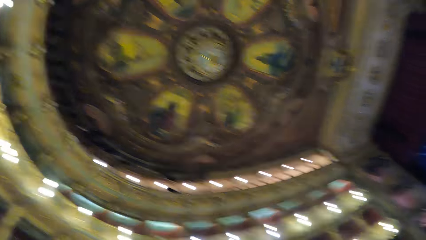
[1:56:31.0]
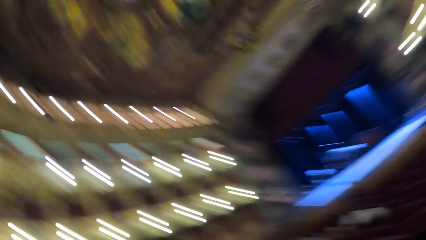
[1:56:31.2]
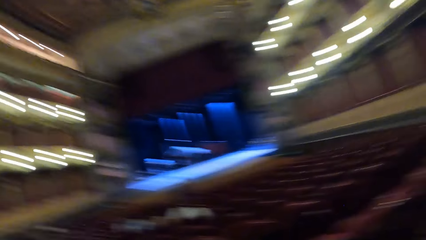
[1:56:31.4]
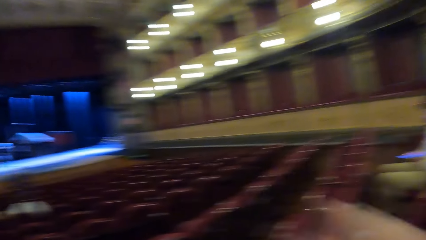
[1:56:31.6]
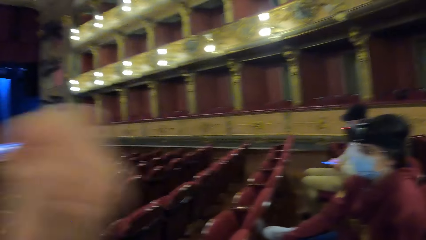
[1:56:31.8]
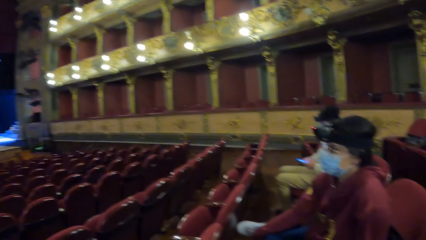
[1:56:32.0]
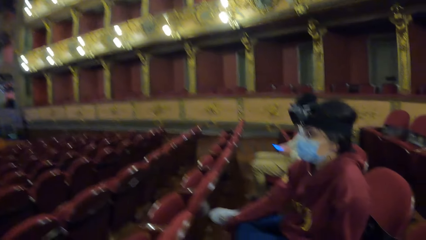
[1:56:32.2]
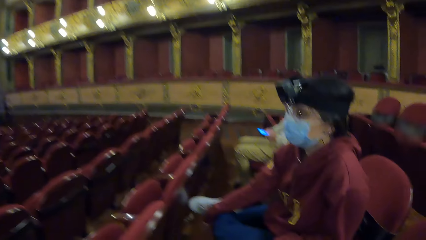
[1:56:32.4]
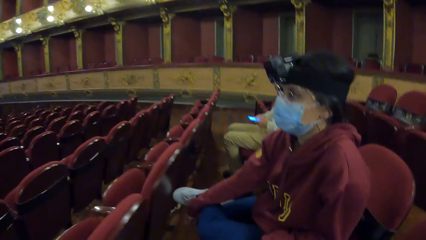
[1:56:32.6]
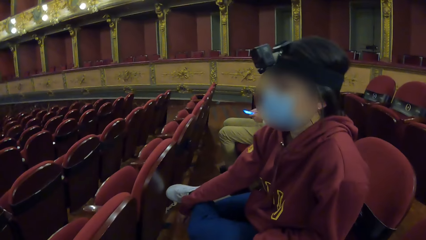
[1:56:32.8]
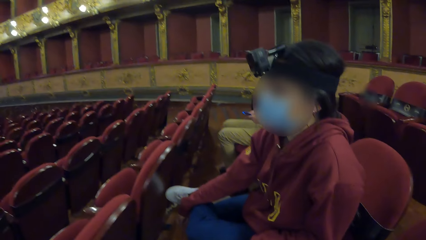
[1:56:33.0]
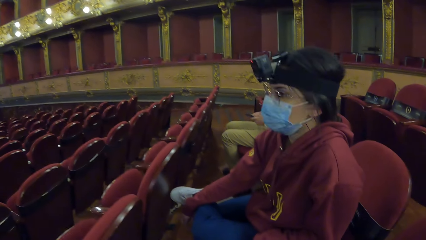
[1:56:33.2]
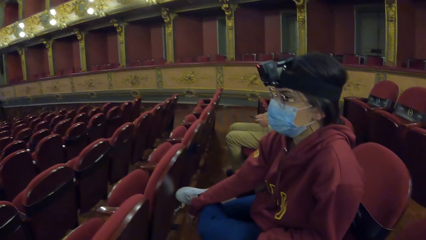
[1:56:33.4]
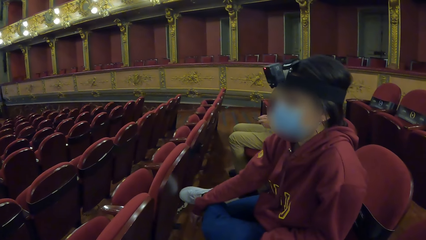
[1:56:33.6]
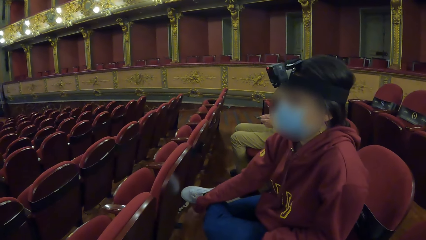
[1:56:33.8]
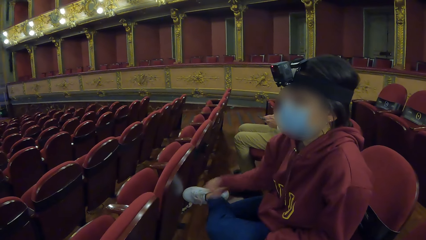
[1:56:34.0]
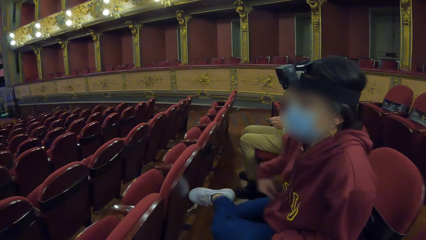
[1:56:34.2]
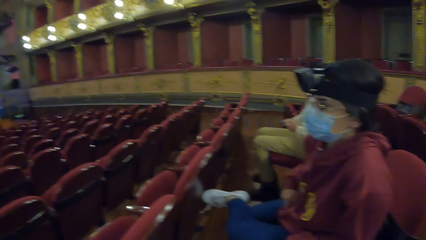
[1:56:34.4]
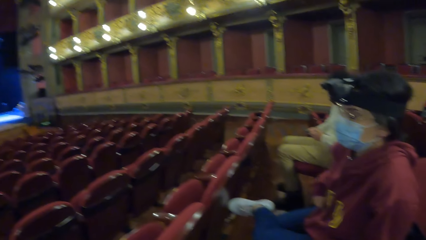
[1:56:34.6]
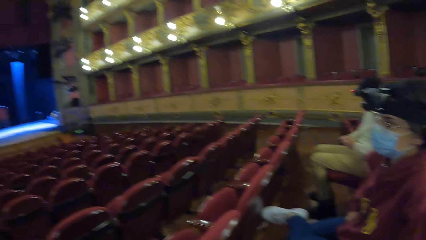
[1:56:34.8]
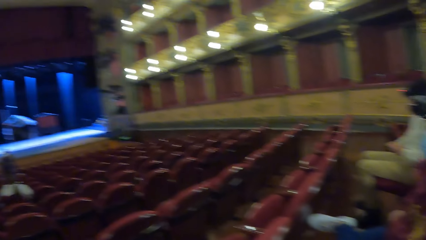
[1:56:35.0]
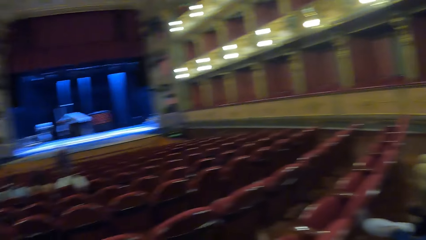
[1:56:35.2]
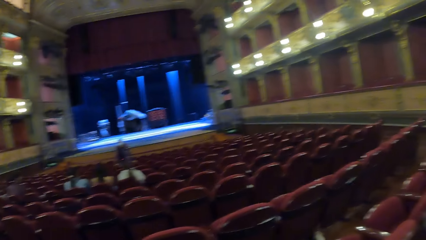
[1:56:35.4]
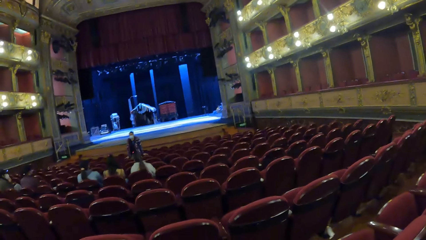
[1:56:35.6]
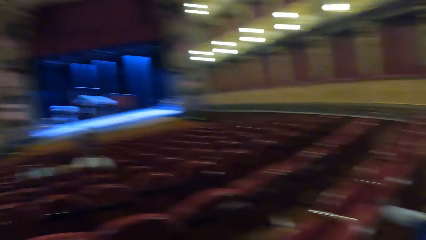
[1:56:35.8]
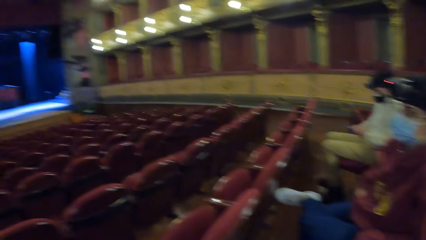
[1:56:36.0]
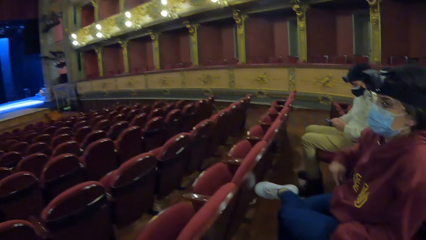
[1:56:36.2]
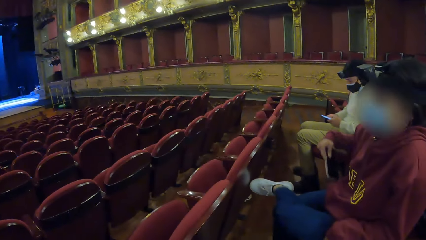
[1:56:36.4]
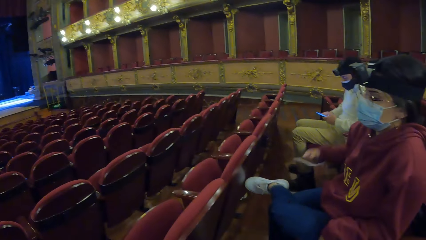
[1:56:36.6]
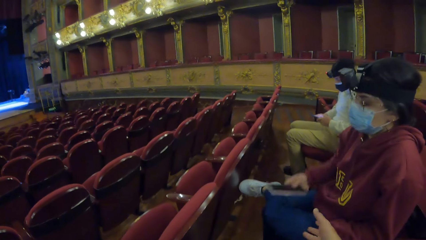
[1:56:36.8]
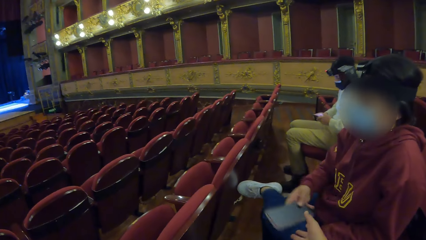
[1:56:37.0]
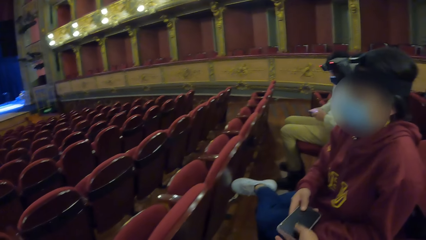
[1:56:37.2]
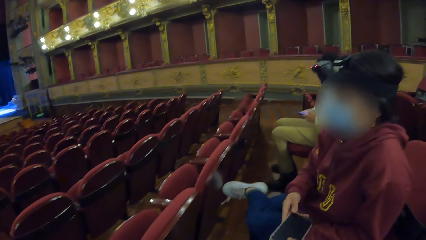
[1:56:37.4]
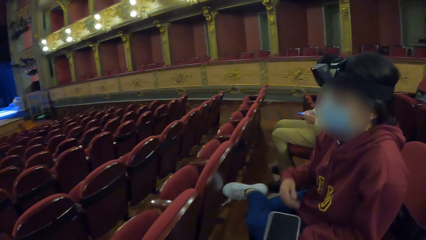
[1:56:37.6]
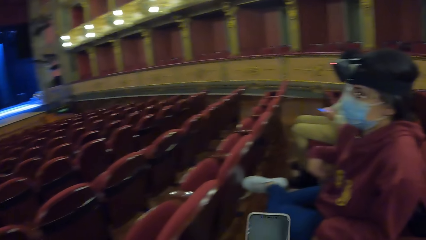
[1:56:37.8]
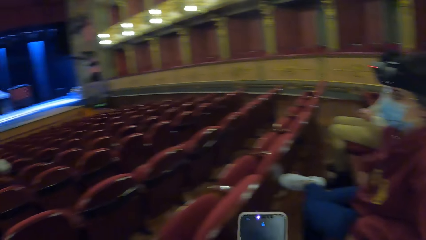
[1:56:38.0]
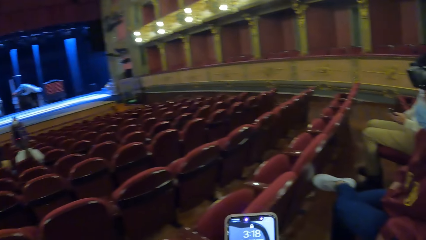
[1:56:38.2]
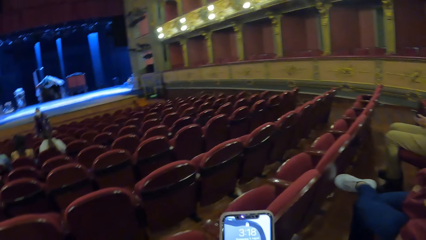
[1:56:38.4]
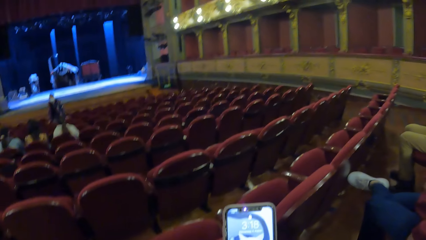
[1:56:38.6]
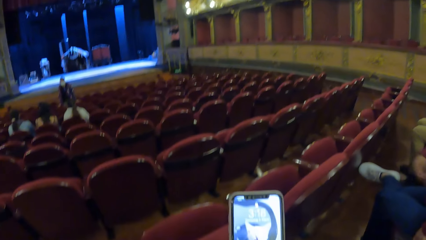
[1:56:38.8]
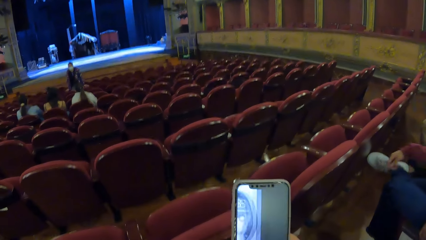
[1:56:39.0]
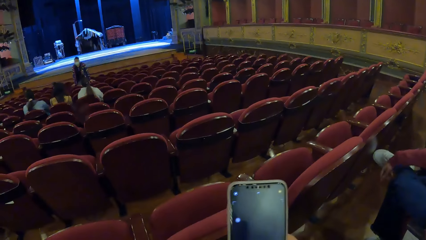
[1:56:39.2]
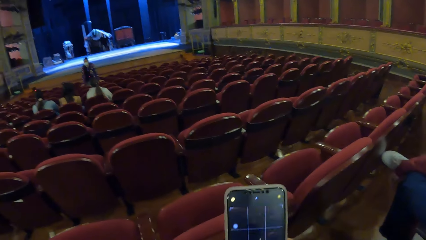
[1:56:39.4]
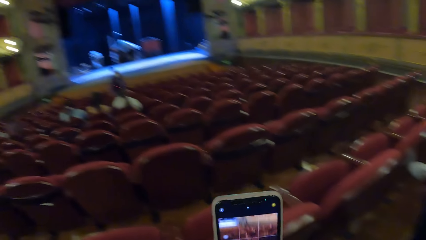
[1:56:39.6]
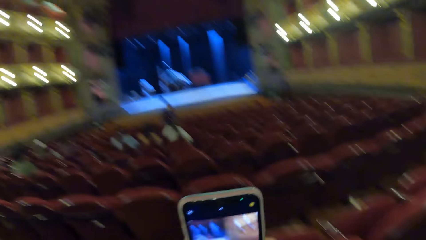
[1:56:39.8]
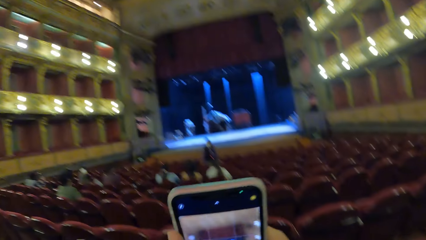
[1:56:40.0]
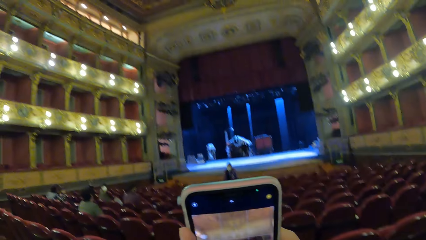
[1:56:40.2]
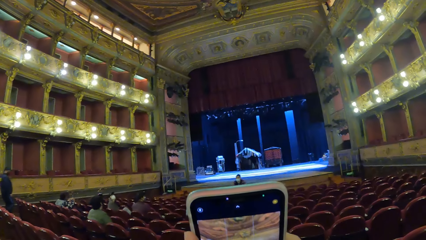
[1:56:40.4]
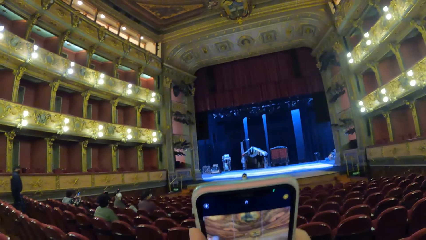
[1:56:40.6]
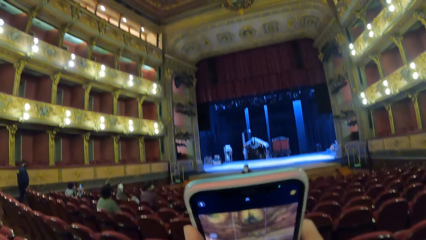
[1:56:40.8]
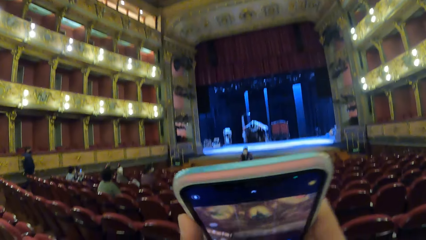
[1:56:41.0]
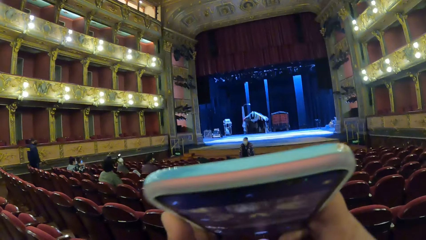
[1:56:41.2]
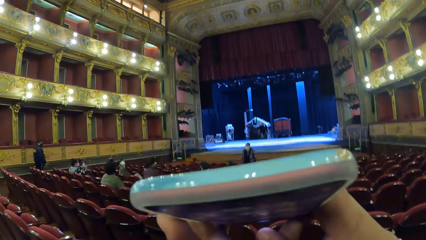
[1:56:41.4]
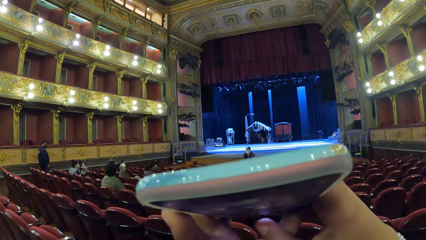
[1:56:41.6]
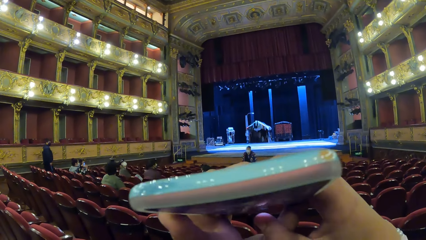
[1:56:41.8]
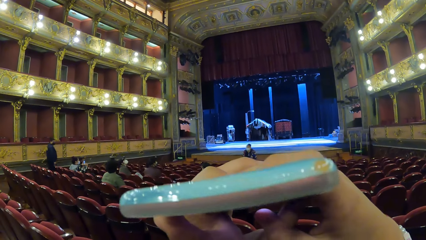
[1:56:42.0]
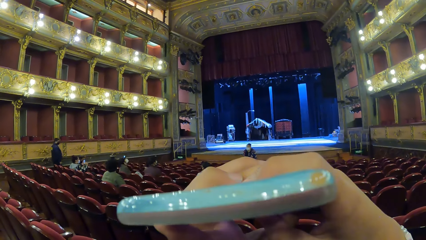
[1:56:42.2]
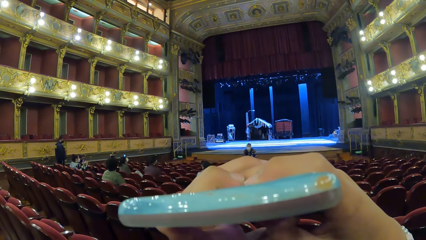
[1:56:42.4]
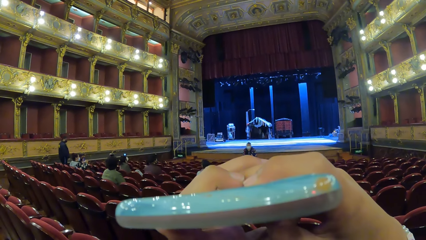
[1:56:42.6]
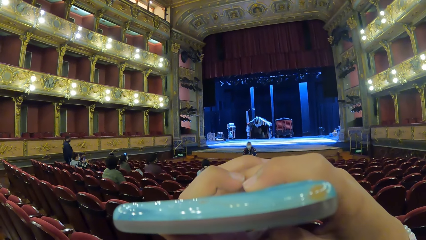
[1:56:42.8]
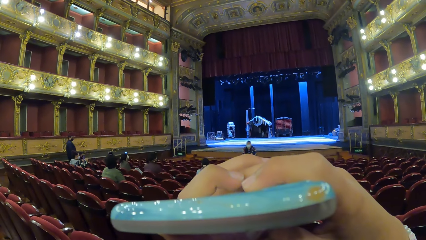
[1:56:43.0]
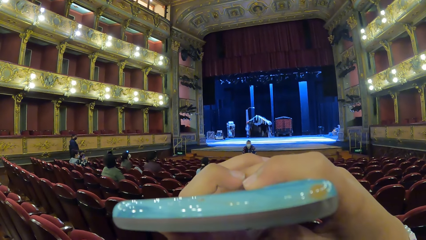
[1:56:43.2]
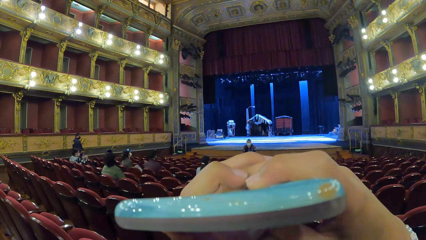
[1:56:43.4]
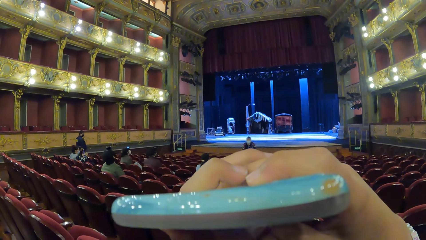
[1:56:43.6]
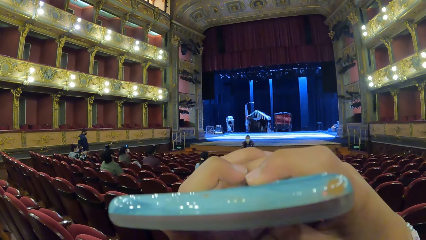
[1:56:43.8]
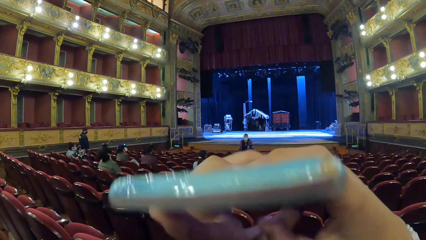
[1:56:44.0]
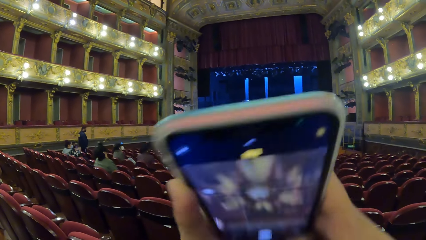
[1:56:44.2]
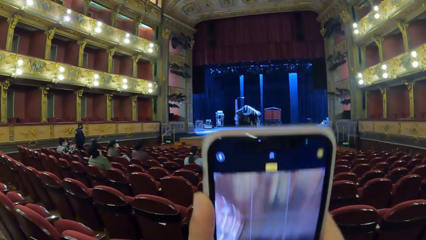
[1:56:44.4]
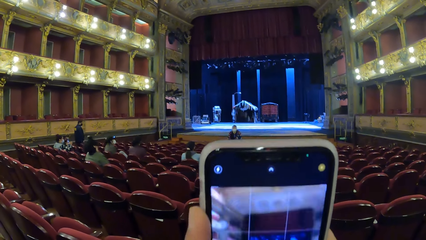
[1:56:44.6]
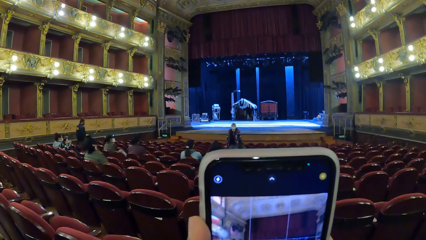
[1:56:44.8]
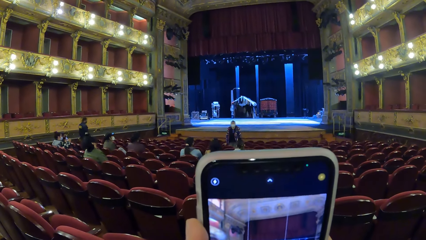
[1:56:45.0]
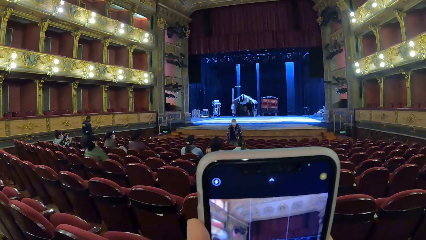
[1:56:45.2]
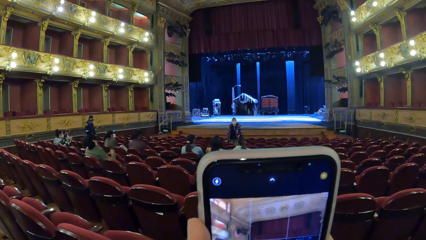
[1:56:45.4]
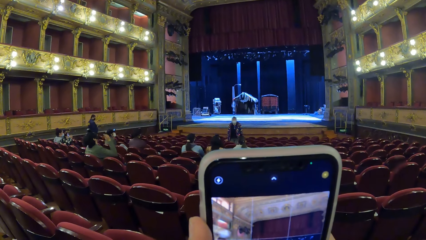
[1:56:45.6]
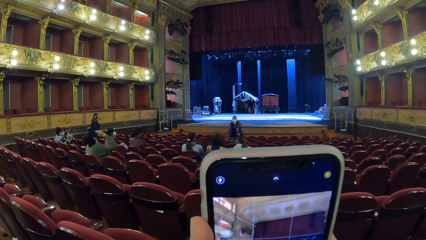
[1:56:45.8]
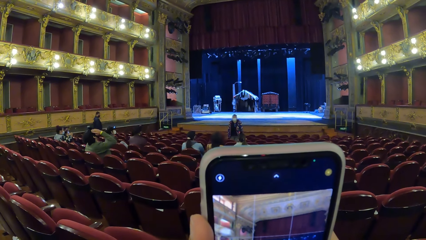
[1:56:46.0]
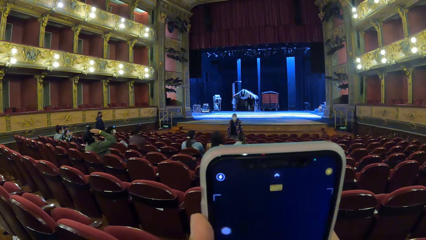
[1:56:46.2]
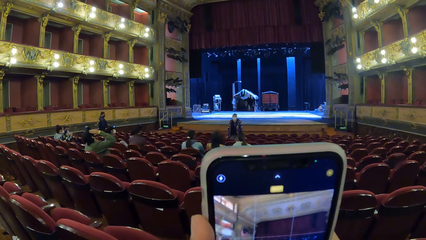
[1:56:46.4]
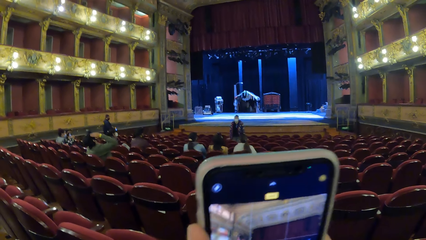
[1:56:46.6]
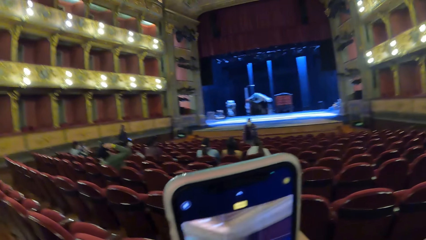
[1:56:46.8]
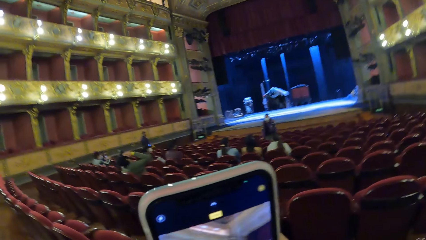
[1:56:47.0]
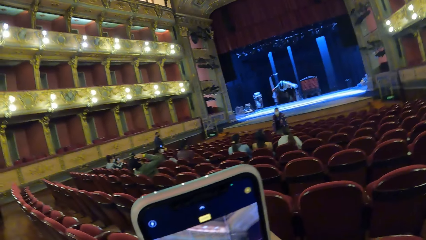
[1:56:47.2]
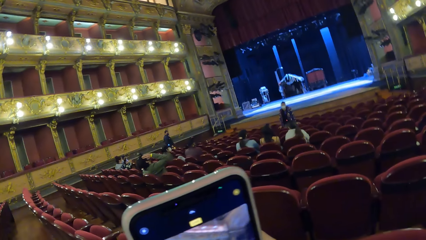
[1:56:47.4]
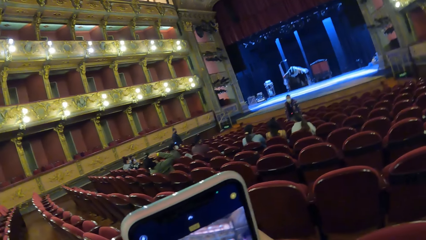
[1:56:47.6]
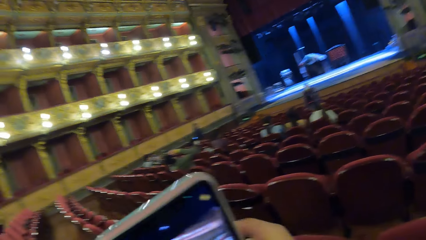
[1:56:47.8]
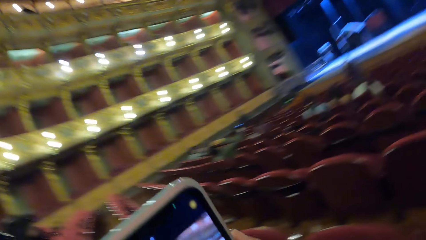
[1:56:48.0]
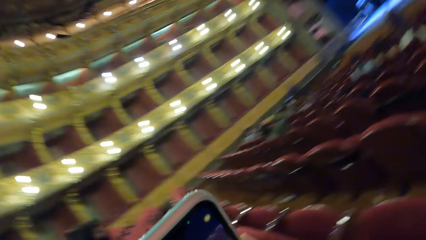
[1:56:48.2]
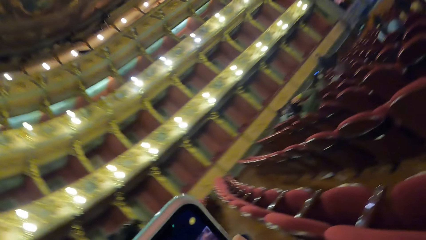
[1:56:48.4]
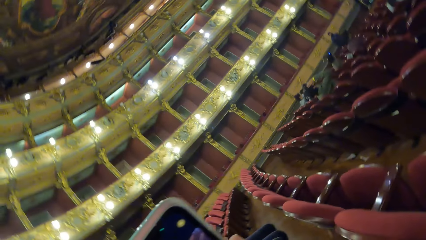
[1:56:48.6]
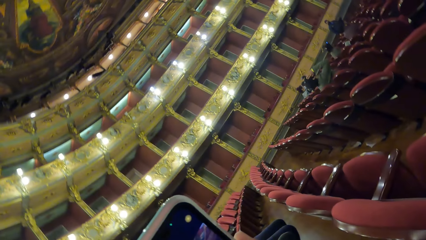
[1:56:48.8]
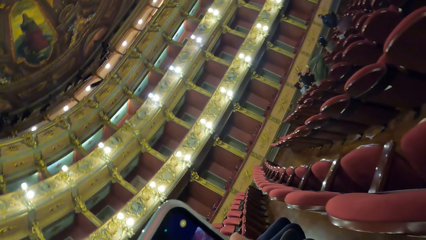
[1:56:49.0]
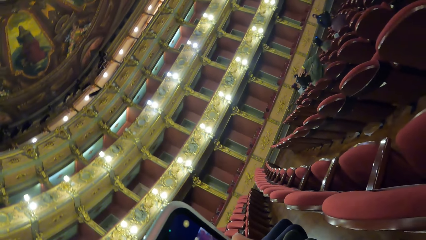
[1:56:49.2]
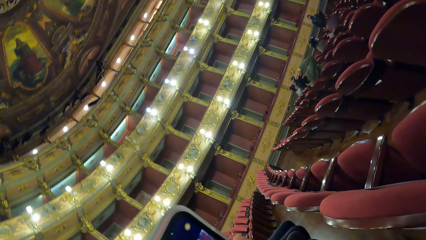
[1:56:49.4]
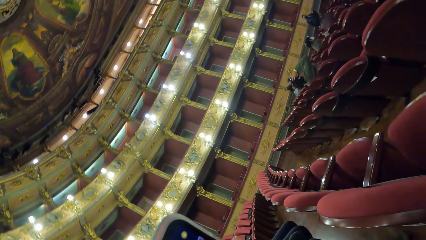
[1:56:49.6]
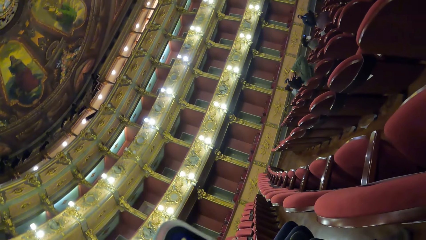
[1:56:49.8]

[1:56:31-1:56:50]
A man operates a mobile phone with his hands. The camera wearer moves the hand up. A woman moves the hand in the pocket. The woman removes the mobile phone from her jacket with her right hand. The woman passes the mobile phone to the camera wearer with her right hand. The camera wearer takes the phone. He operates the mobile phone with his hands. The woman moves the hand to the pocket and moves the hand to the leg. The camera wearer records a video with the phone. Another man touches his face with his right hand.
